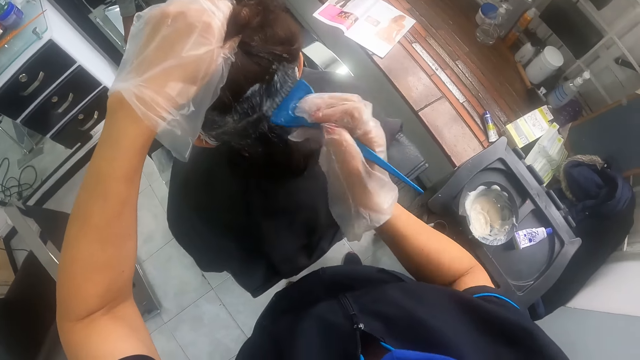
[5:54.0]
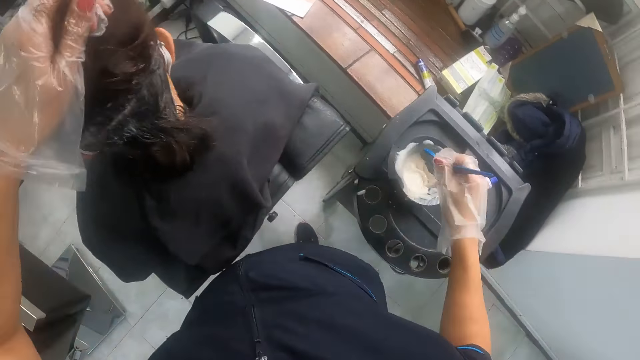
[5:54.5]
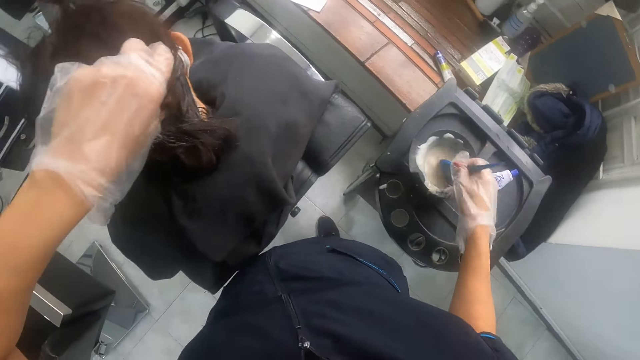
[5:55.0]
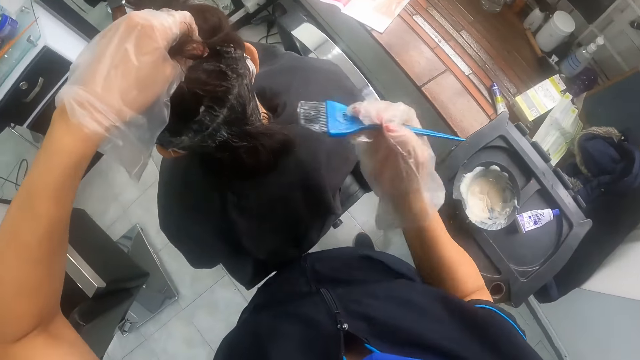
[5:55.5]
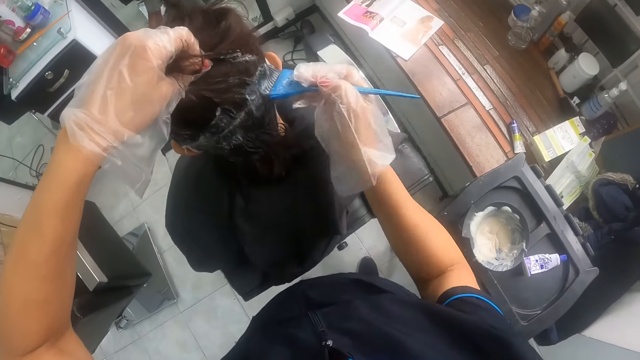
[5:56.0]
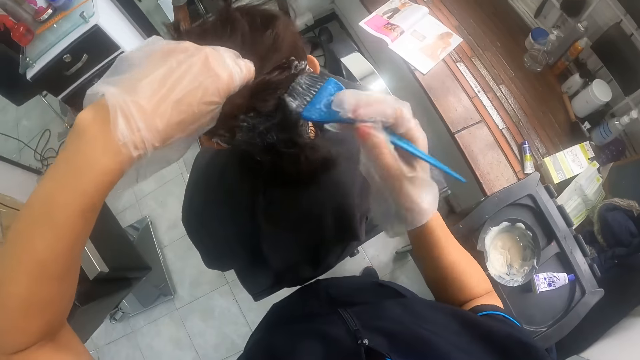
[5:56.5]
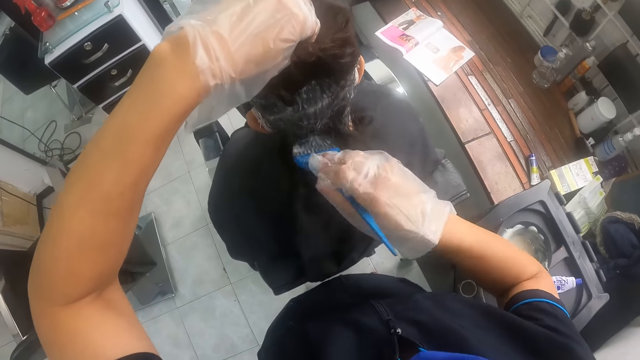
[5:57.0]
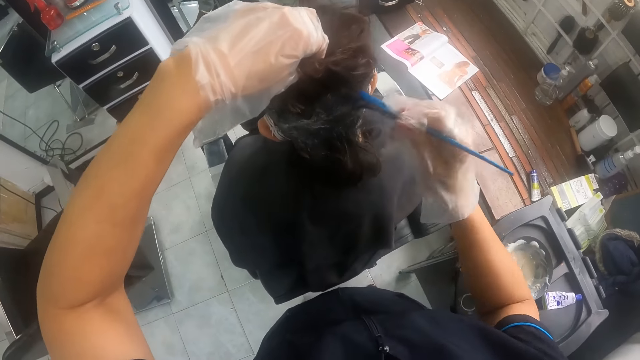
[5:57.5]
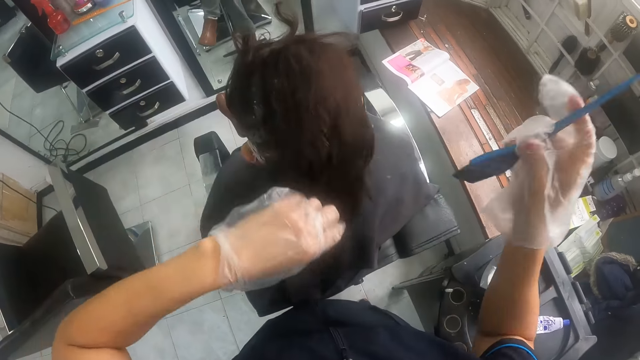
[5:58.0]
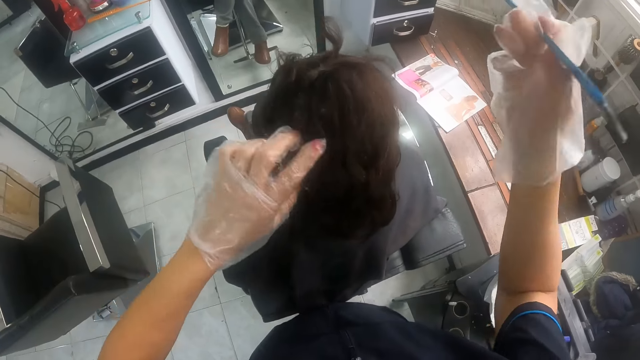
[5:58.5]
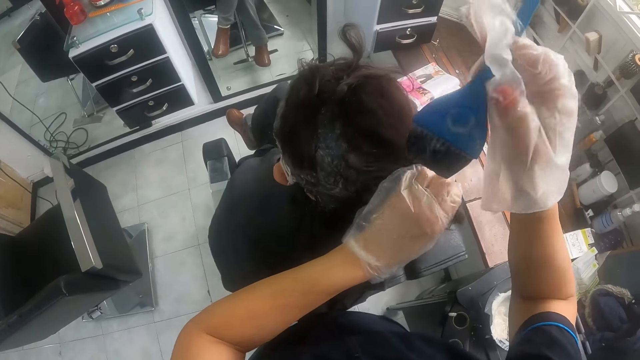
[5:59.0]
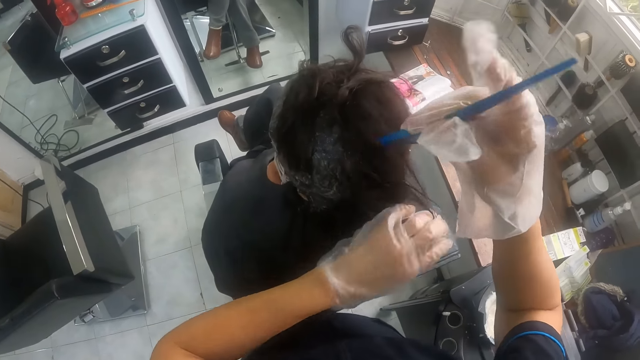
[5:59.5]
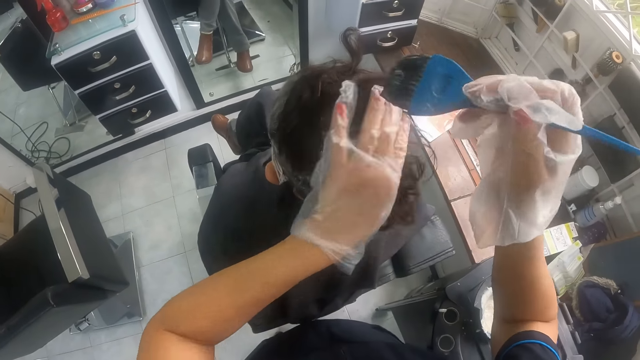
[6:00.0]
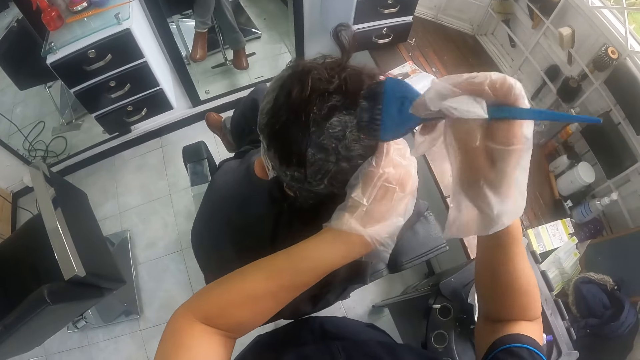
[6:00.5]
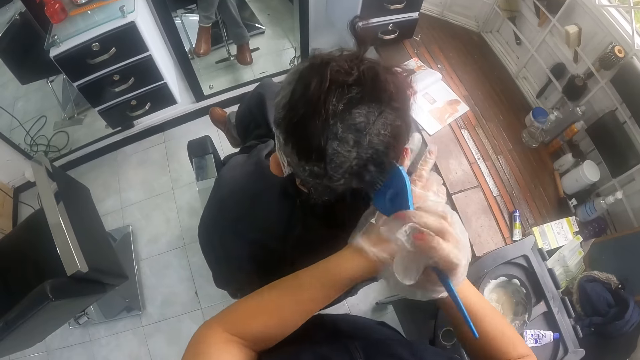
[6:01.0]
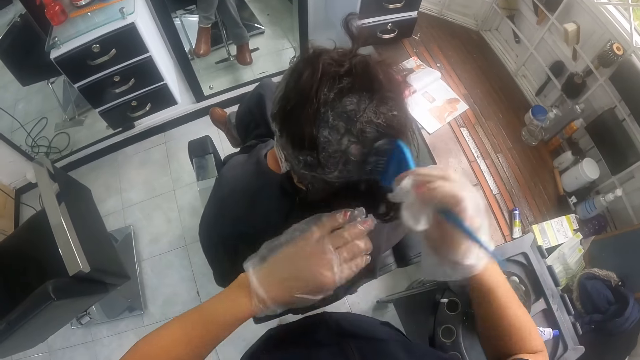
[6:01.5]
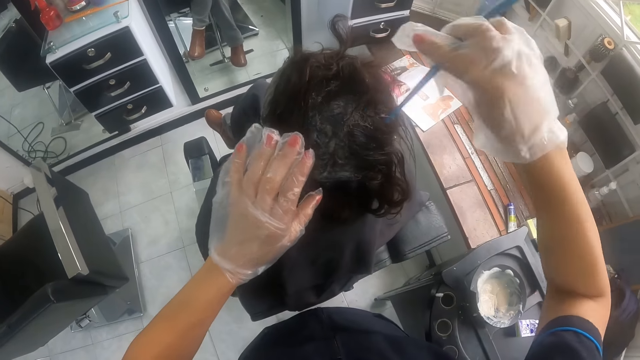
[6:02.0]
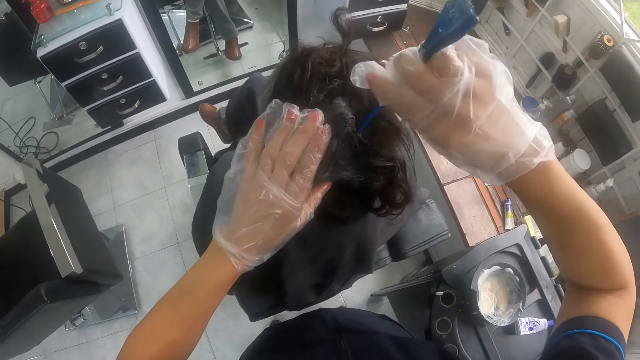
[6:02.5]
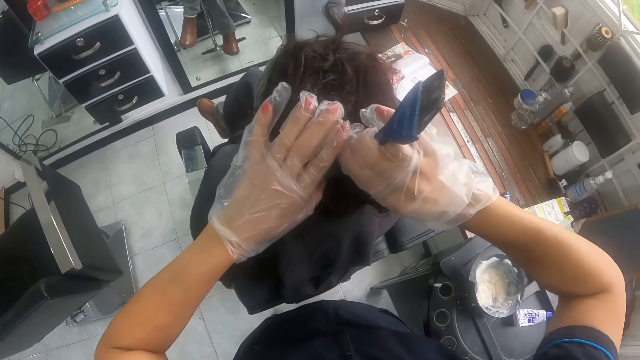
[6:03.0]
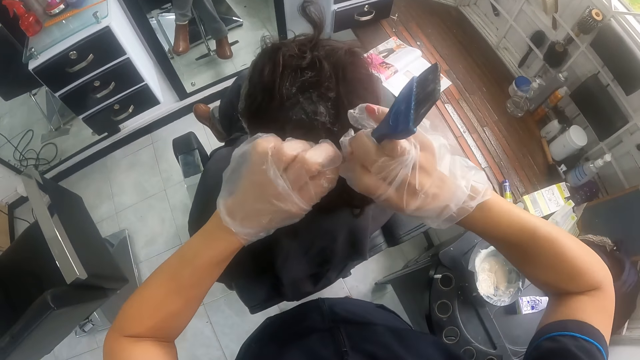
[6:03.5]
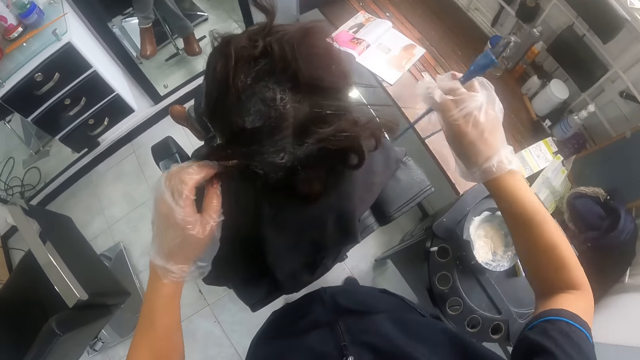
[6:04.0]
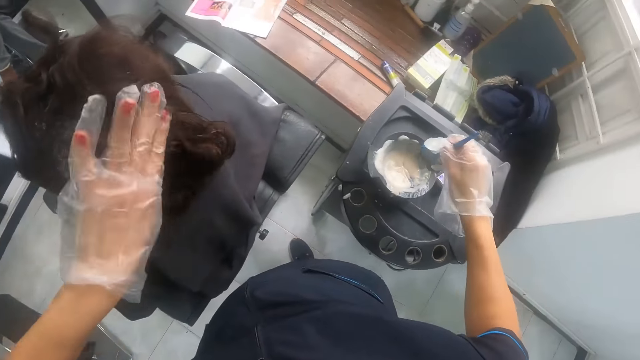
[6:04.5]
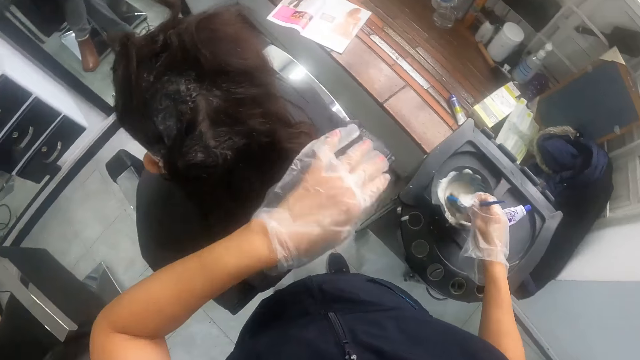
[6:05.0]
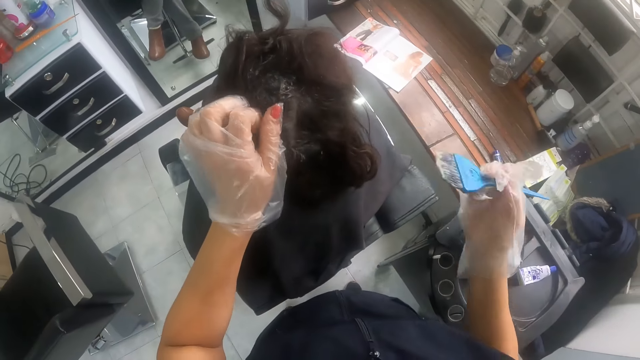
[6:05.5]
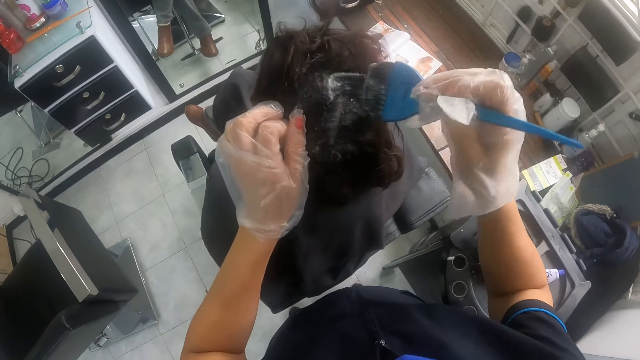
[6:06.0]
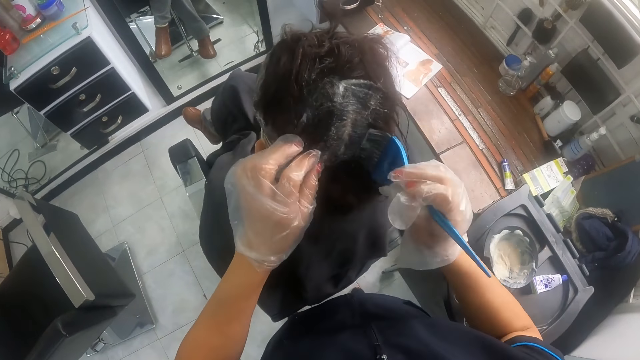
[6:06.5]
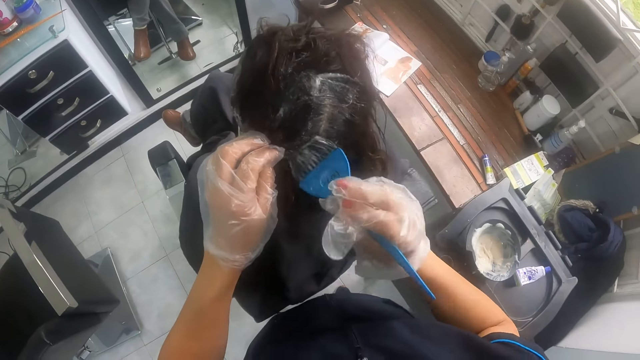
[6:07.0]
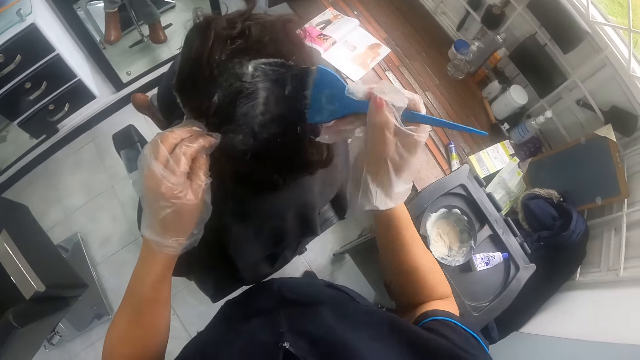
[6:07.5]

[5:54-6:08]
The camera wearer dips the hairbrush in his gloved right hand in the mixing bowl of relaxer. They apply relaxer to the woman's hair with the hairbrush in her gloved right hand. They rotate the hairbrush in her right hand. They hold the woman's hair with her gloved left hand. They apply relaxer to the woman's hair with the hairbrush in her gloved right hand. They part the woman's hair with the tail of the hairbrush in her right hand. They hold the woman's hair with her gloved left hand. They hold it again. They dip the hairbrush in his gloved right hand in the mixing bowl of relaxer. They apply relaxer to the woman's hair with the hairbrush in her gloved right hand.

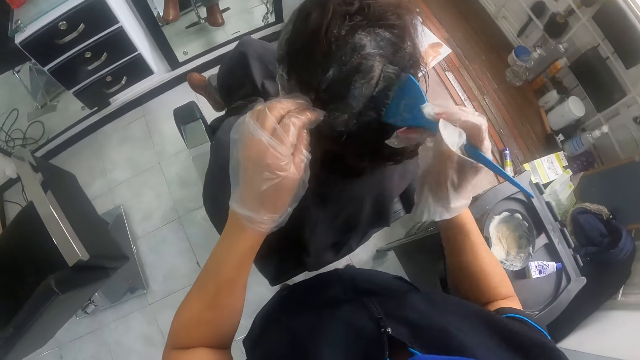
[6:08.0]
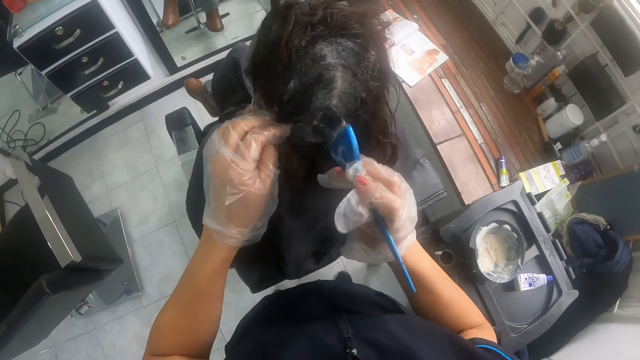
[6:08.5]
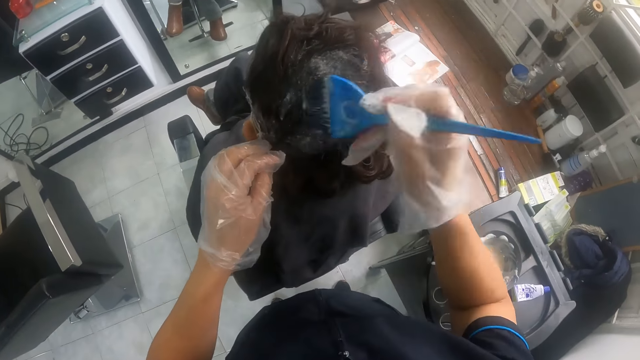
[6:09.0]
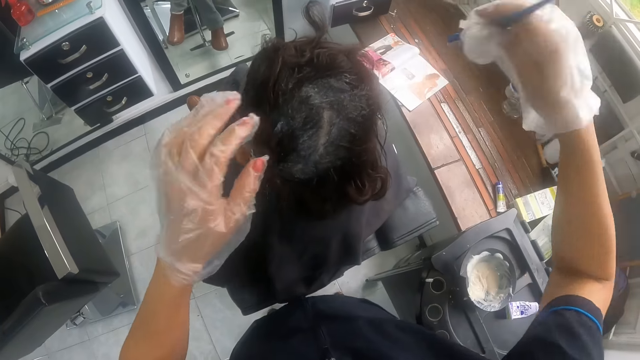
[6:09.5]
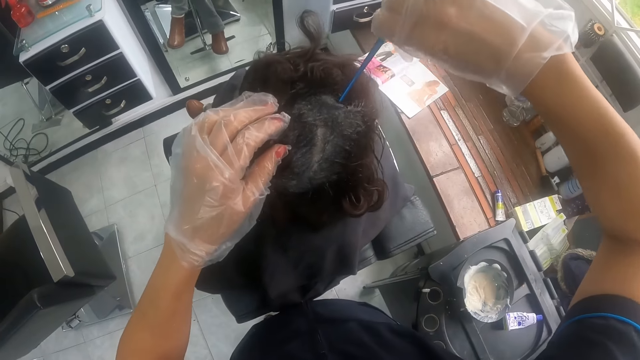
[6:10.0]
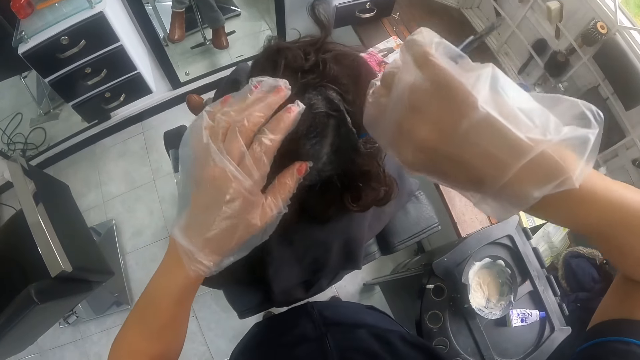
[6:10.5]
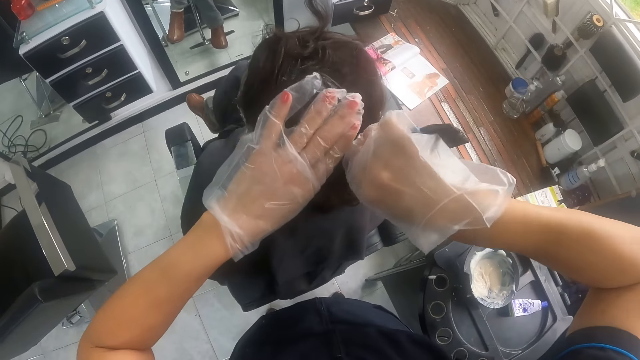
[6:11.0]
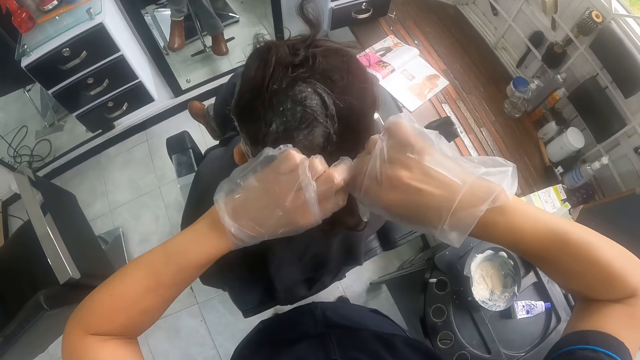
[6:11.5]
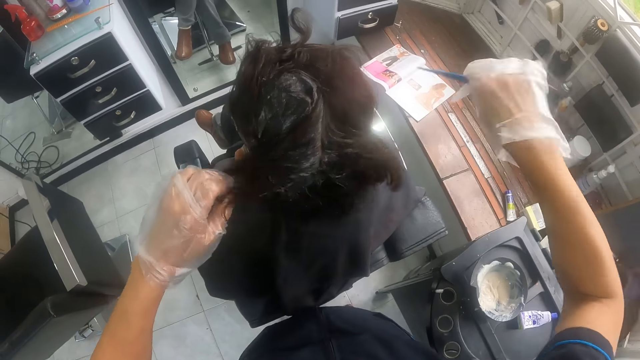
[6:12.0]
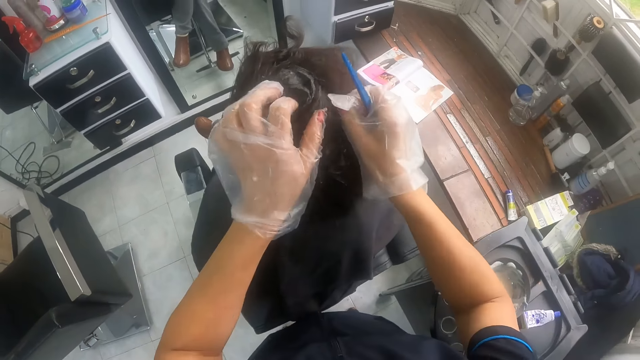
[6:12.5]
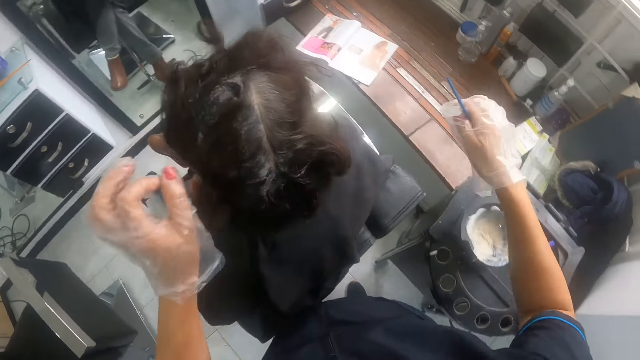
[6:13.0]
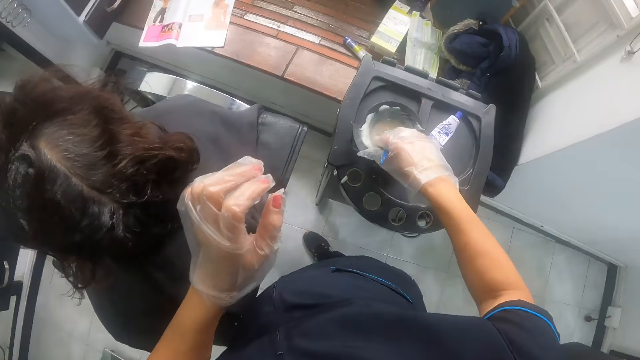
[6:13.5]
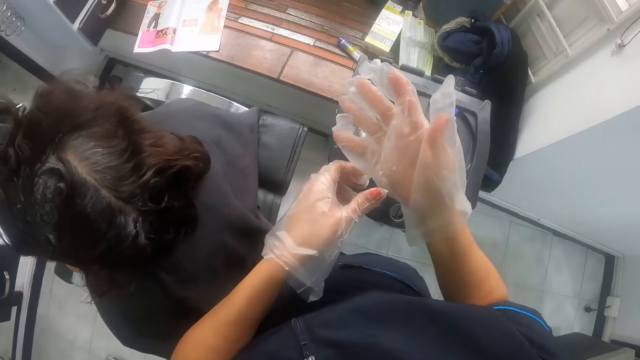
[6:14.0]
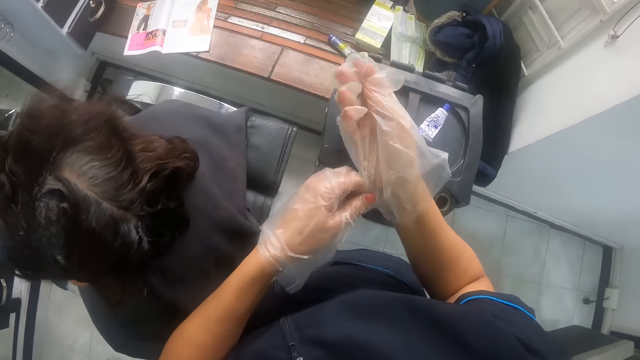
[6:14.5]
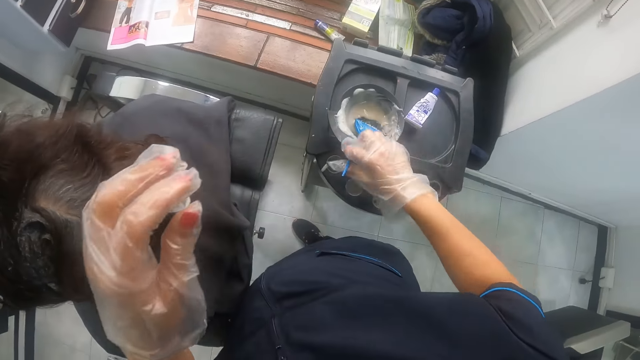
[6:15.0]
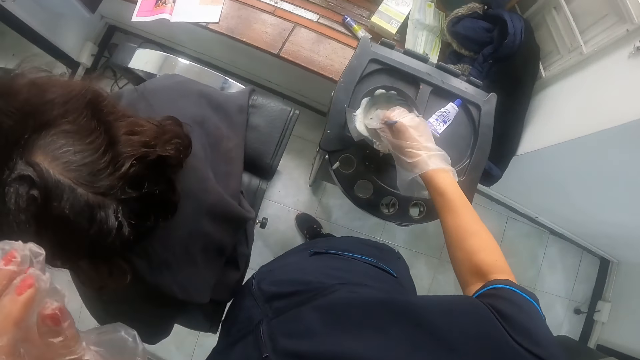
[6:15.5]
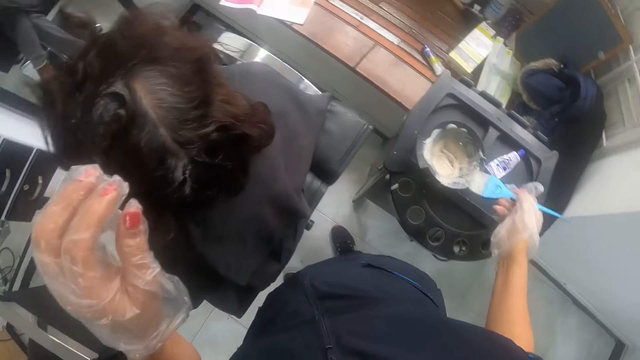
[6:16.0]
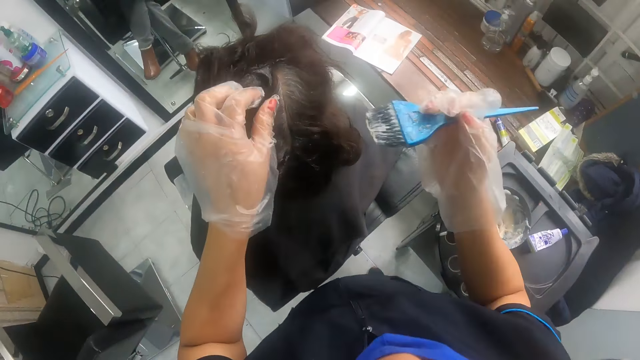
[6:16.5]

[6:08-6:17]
The camera wearer parts the woman's hair with the tail of the hairbrush in her right hand. They hold the woman's hair with her gloved left hand. They part the woman's hair with her gloved hands. They drop the hairbrush in his gloved right hand in the mixing bowl or tin of relaxer. They pull the glove in his right hand with her left gloved hand. They remove the hairbrush from the mixing bowl of relaxer with his gloved right hand. They dip the hairbrush in the tin of hair relaxer.
